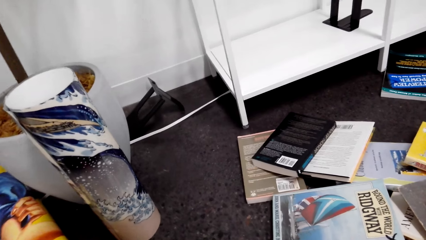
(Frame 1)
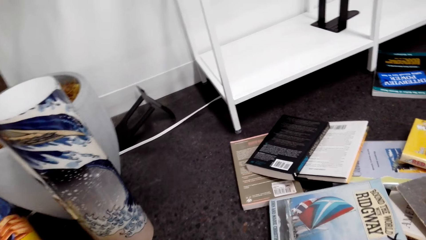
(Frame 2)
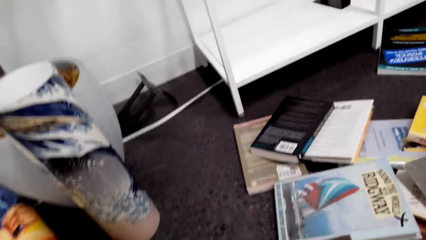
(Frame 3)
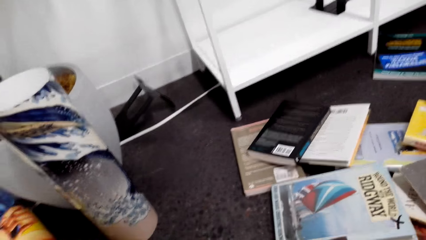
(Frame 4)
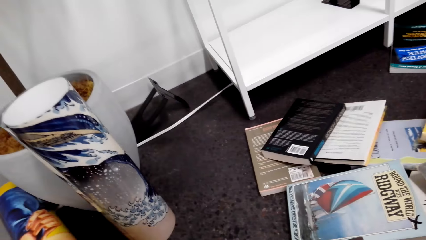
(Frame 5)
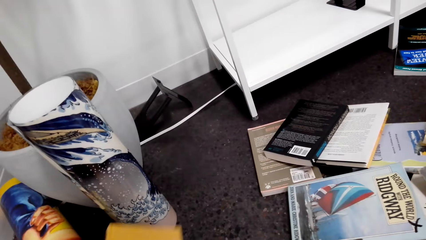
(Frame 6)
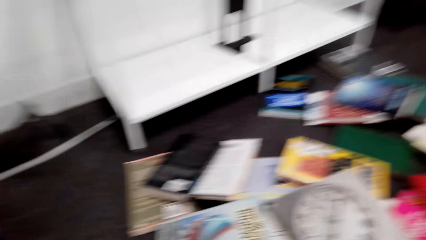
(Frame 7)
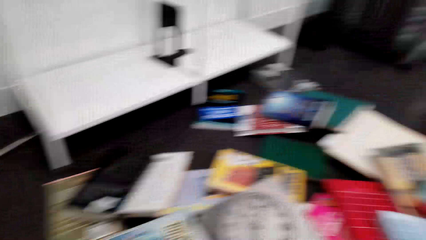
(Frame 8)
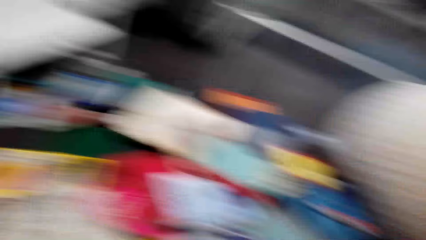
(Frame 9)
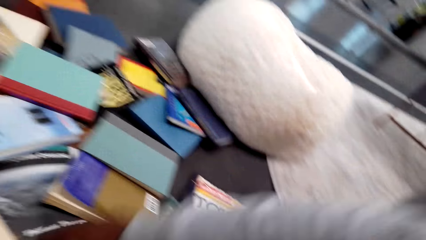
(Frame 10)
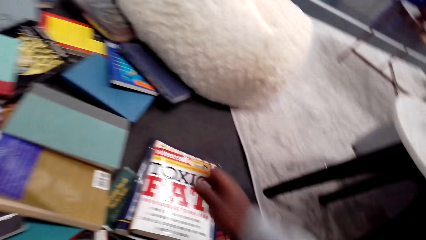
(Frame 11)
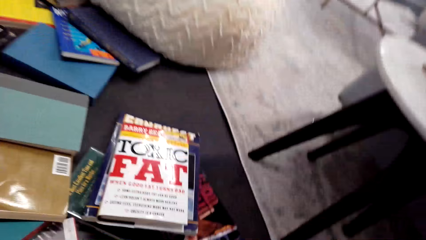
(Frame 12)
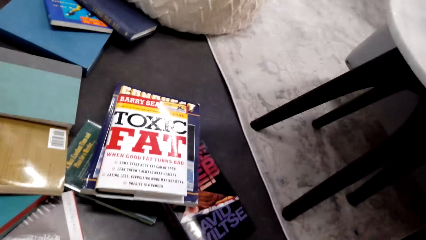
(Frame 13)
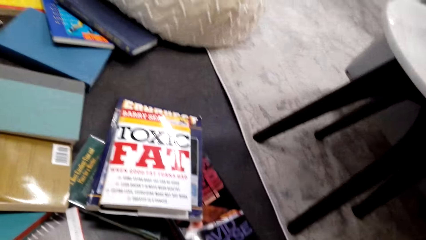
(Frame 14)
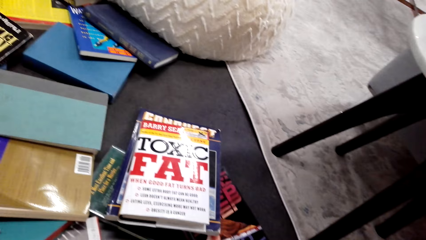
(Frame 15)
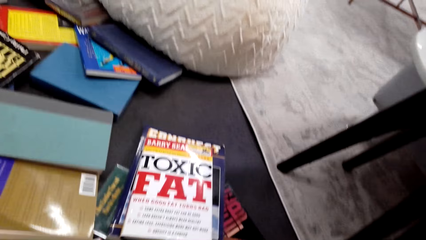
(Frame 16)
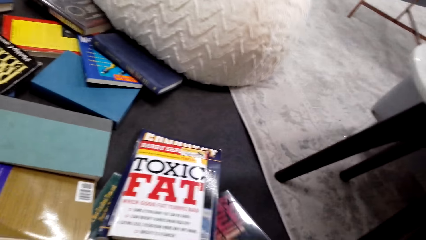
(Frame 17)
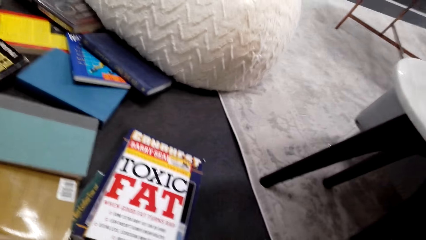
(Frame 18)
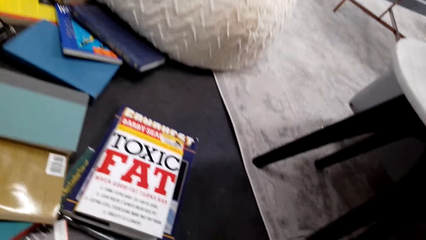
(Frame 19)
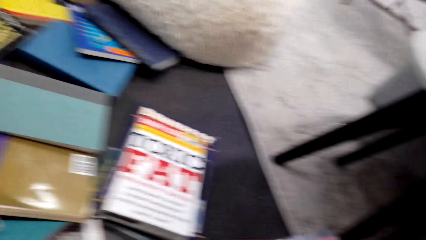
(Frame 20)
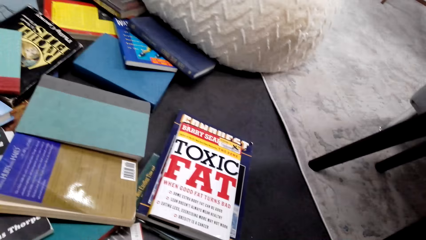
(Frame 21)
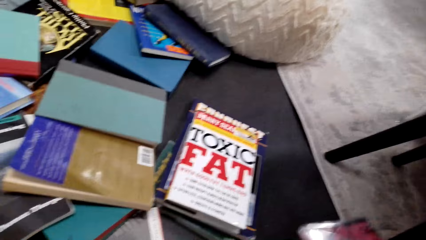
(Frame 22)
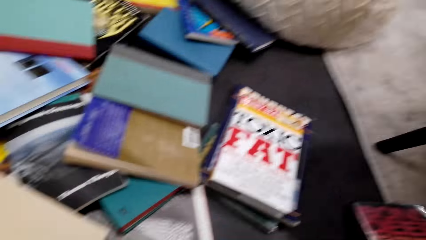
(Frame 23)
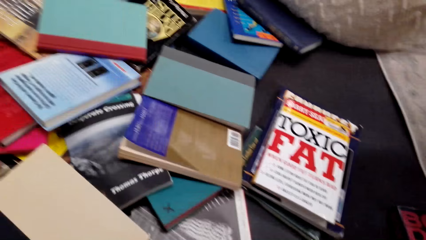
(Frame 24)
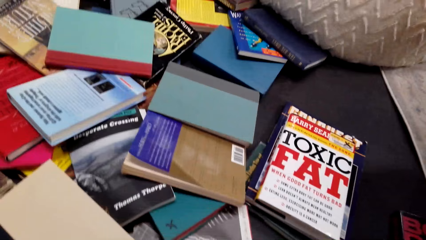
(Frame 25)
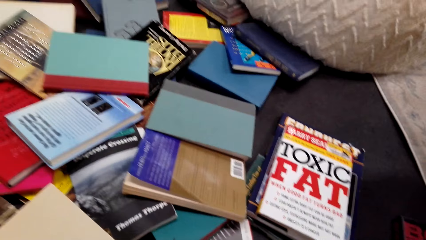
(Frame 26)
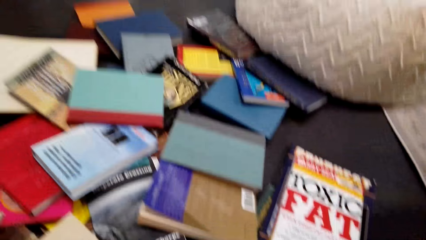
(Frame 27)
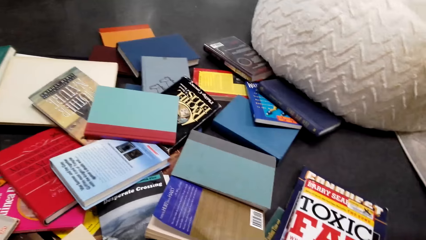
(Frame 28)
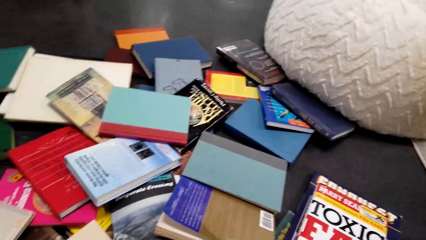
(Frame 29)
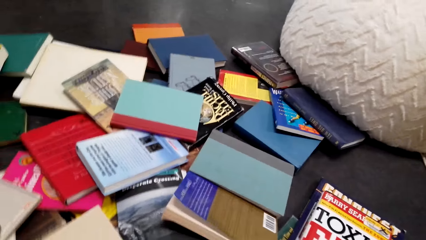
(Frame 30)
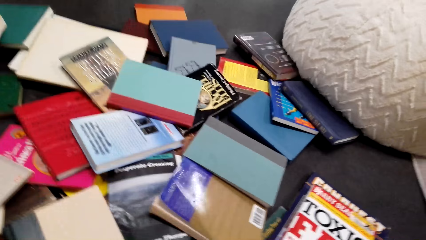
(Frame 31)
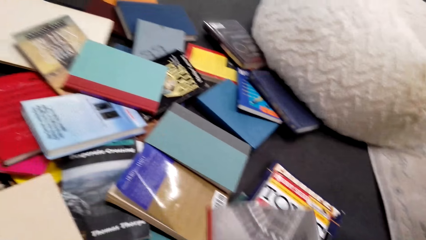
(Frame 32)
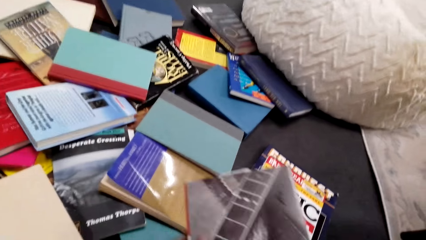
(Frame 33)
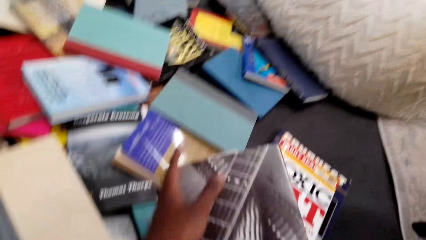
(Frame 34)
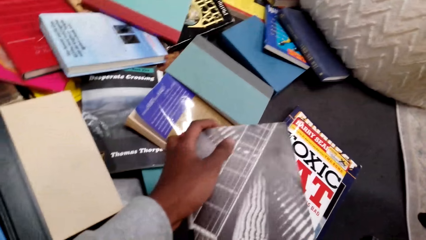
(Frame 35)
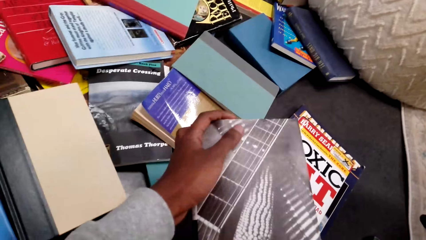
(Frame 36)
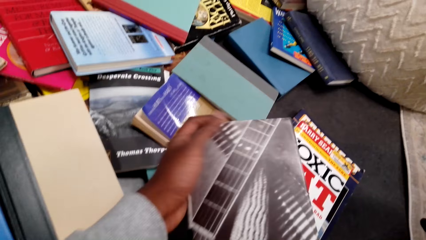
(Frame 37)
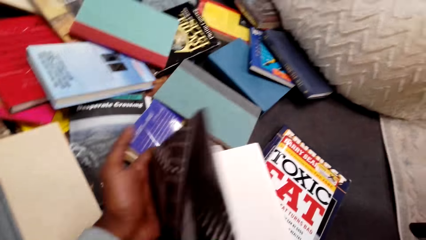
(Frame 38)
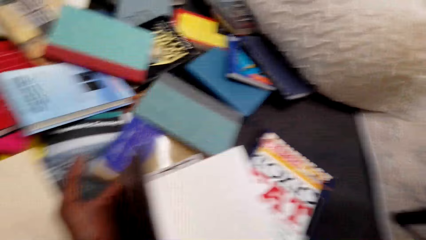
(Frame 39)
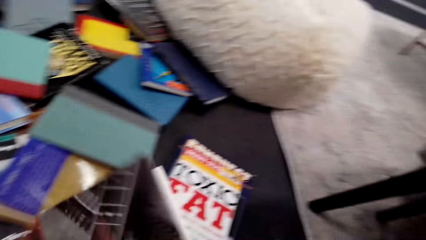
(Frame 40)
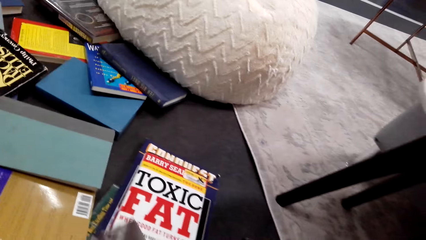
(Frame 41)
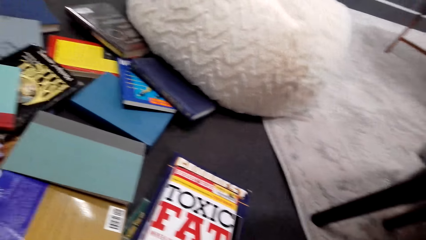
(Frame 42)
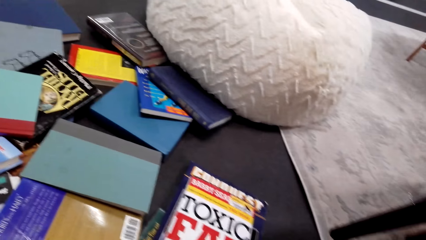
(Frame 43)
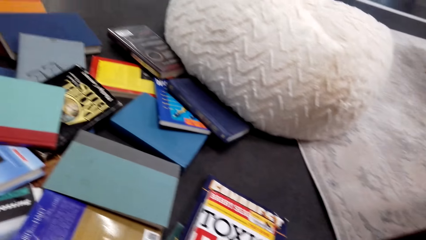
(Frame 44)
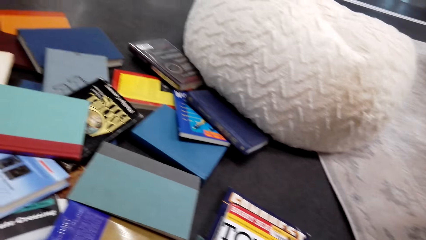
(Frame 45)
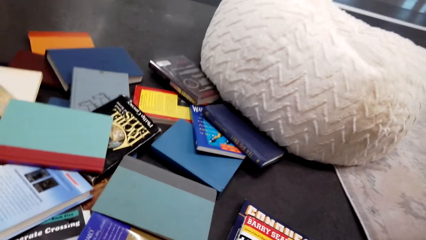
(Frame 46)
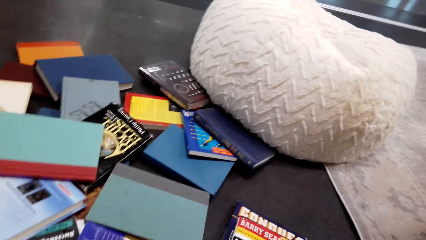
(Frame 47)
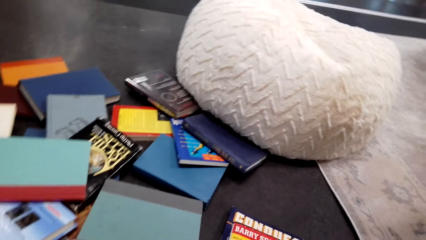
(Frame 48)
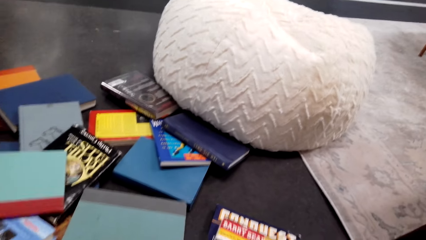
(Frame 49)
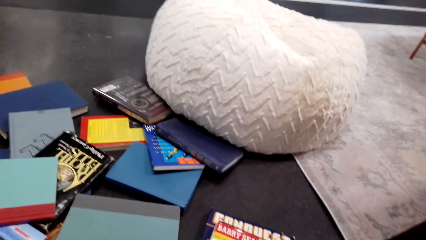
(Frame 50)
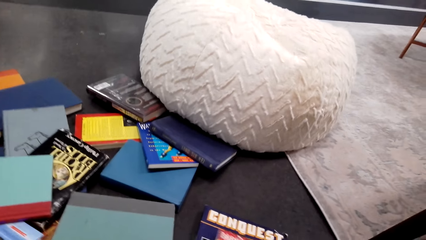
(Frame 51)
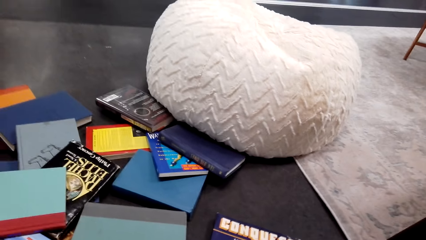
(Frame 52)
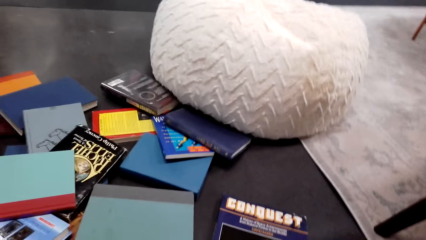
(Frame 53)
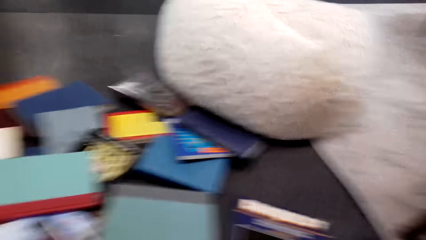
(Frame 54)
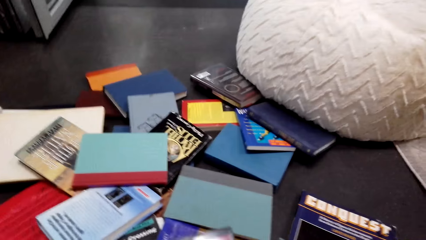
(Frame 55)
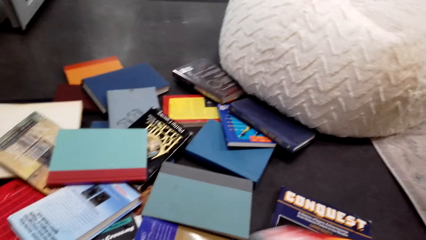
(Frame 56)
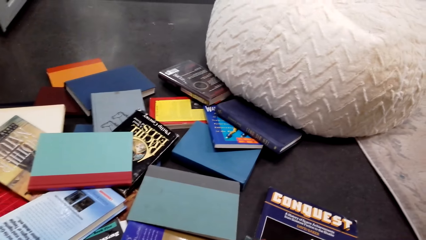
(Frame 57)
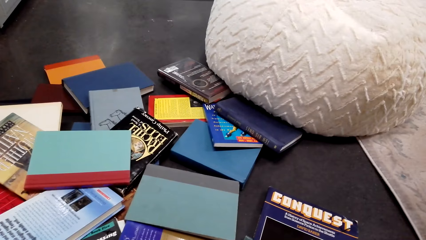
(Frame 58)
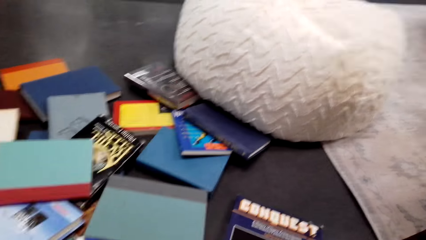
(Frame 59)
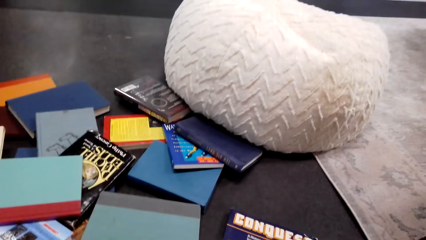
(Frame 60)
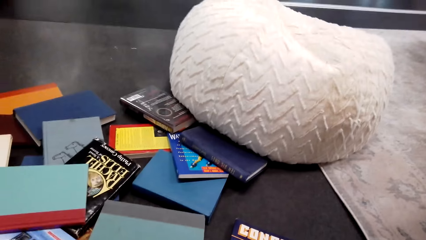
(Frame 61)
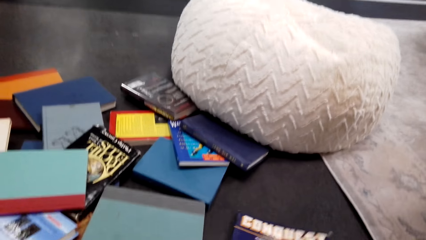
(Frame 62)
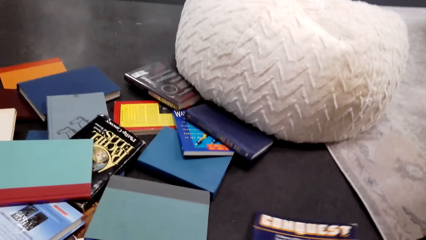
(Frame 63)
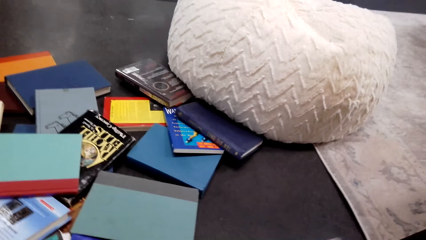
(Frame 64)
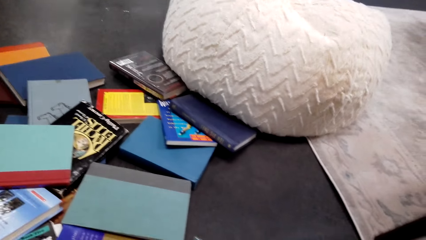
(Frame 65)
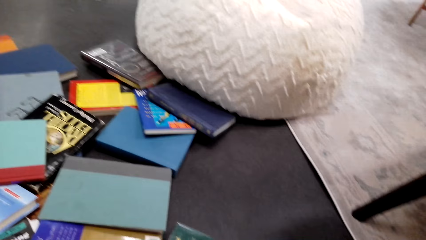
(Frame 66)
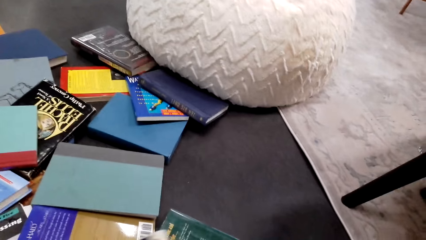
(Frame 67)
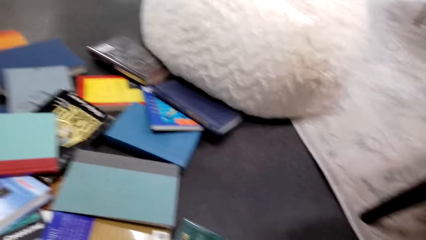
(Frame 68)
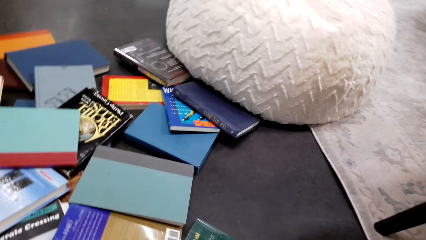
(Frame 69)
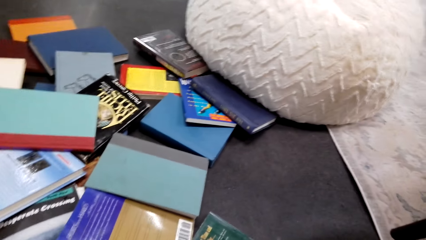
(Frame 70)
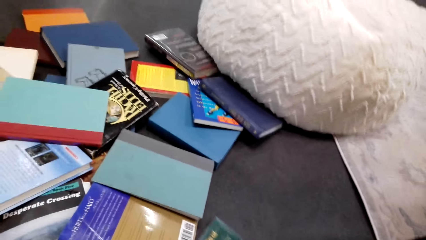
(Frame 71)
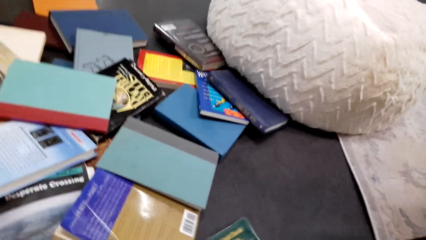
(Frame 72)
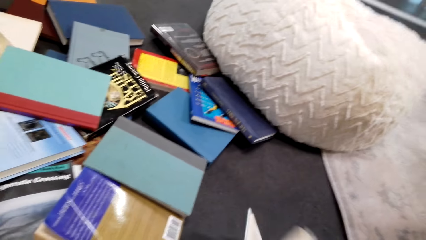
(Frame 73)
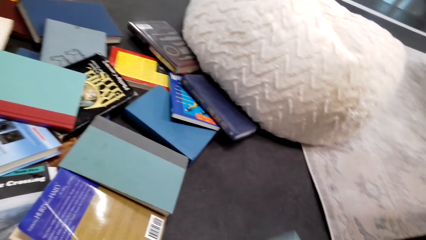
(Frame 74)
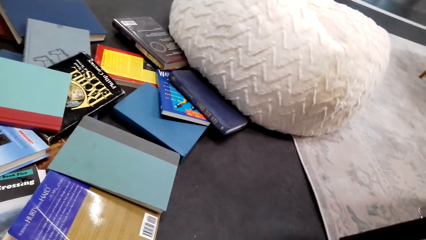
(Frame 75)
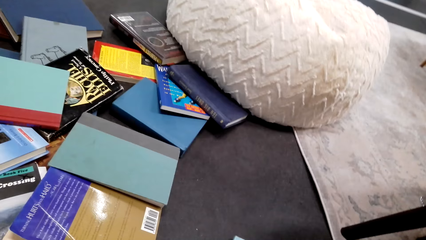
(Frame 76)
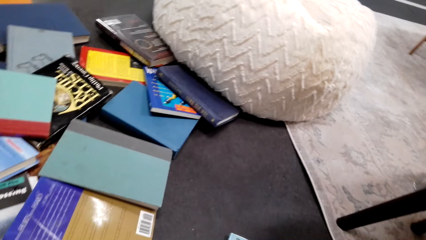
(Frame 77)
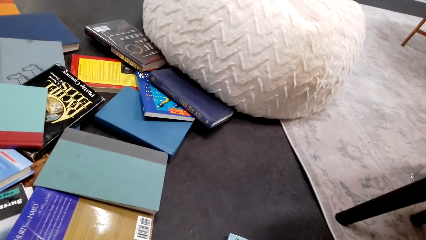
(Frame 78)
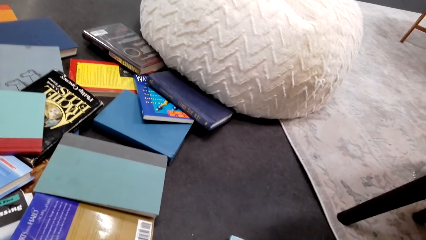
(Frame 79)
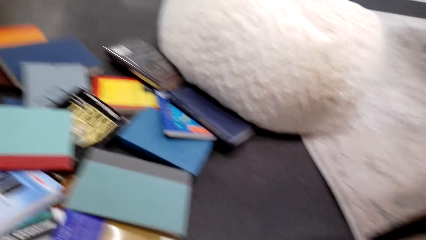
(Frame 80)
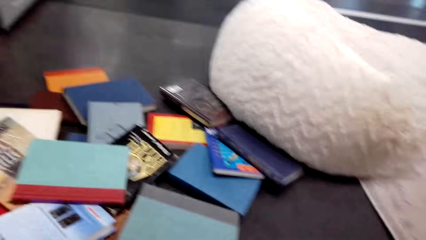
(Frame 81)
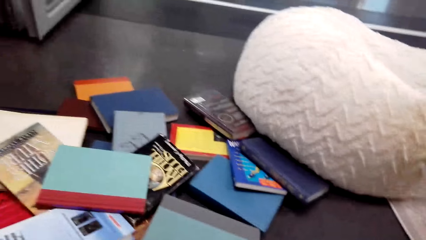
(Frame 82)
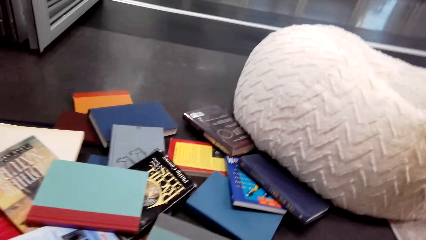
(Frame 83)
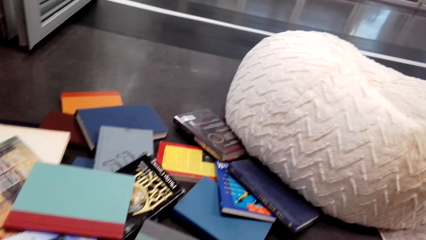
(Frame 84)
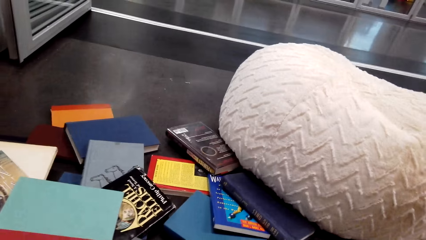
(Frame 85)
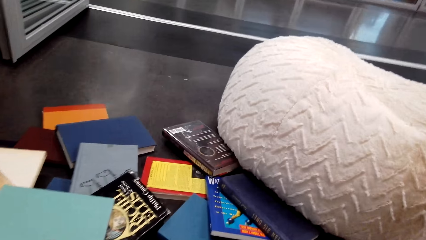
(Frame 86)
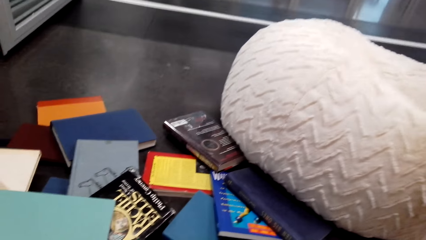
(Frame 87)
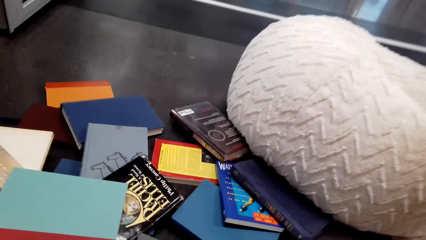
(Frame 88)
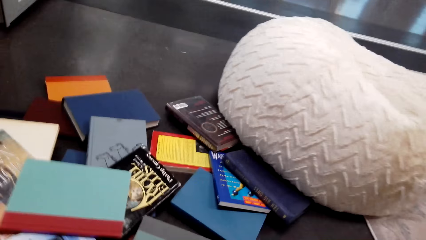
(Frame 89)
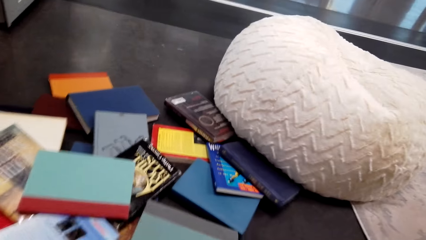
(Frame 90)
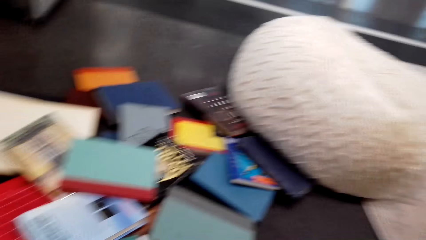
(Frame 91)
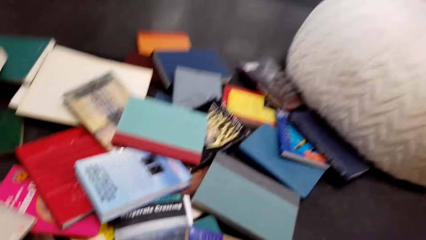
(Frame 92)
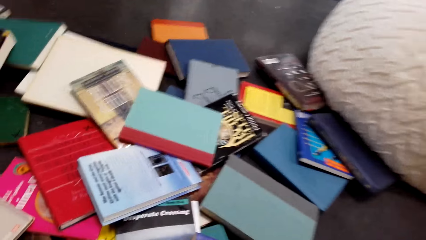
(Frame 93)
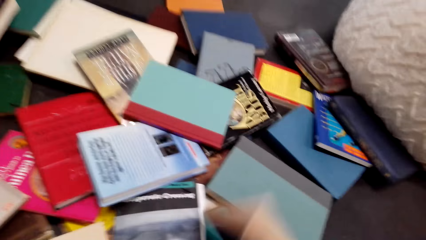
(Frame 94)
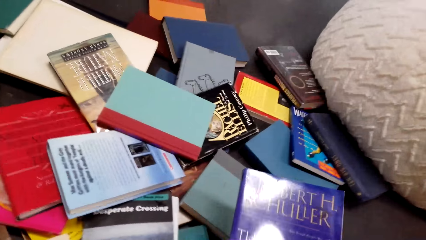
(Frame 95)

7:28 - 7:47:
The camera wearer stares at the cover of a book. They look for a book on the floor.
